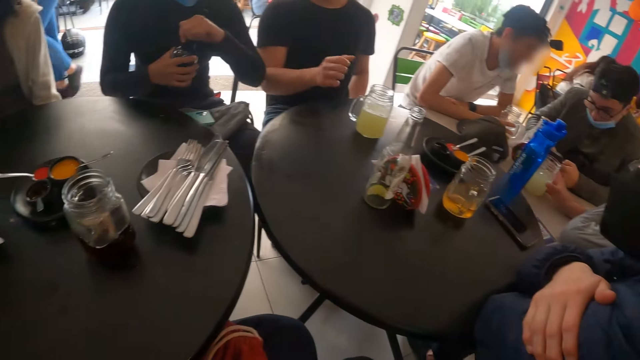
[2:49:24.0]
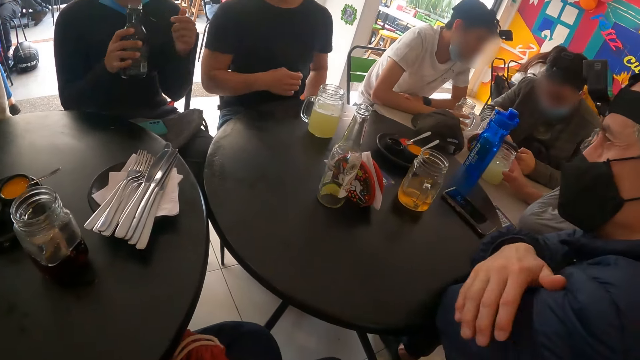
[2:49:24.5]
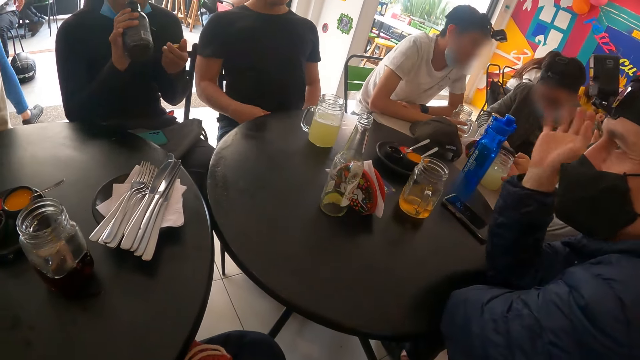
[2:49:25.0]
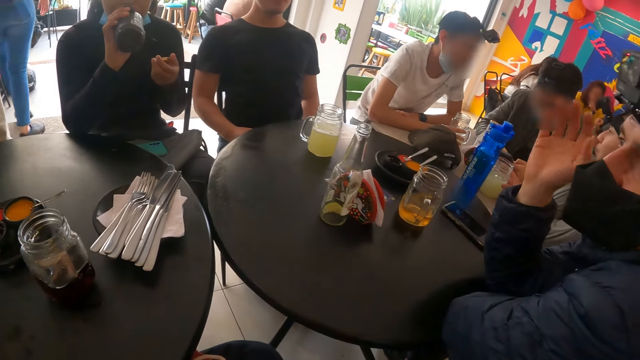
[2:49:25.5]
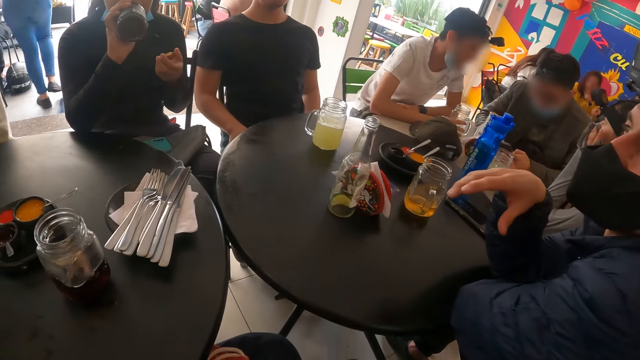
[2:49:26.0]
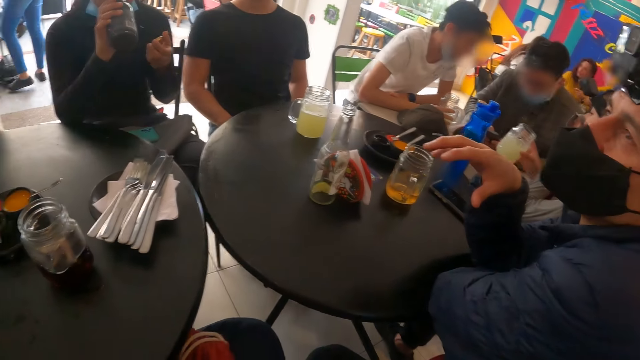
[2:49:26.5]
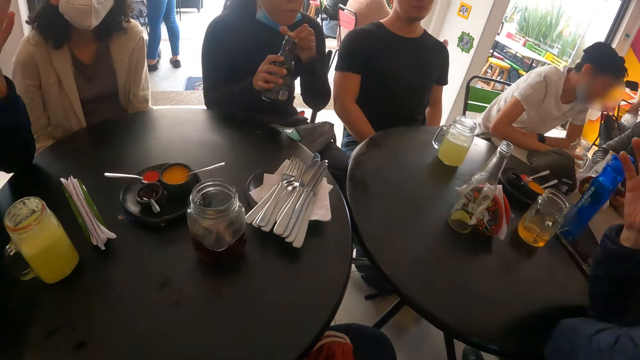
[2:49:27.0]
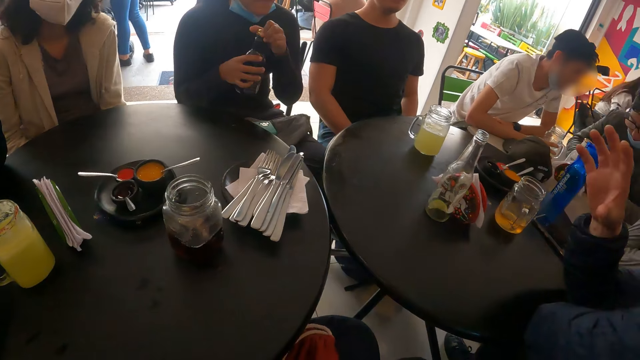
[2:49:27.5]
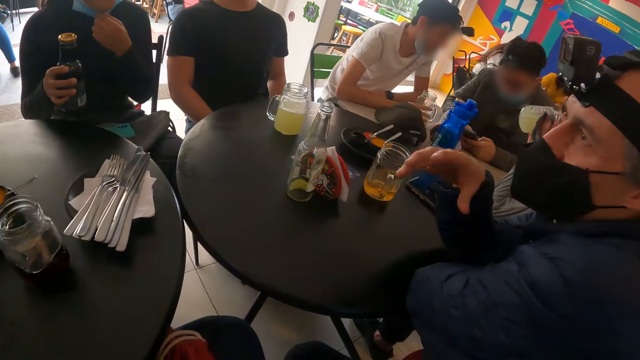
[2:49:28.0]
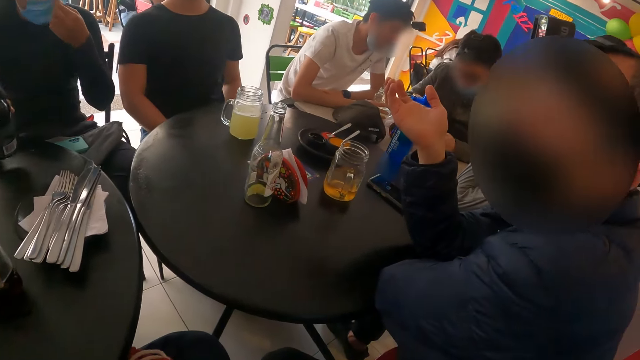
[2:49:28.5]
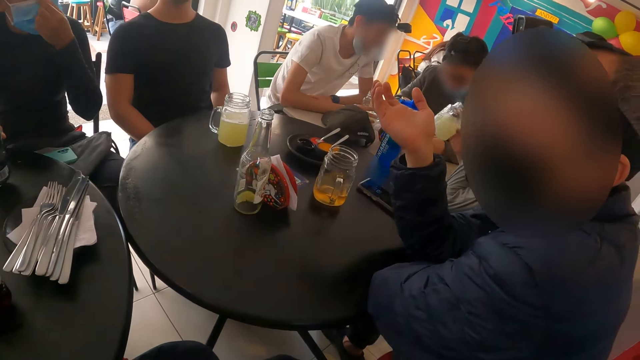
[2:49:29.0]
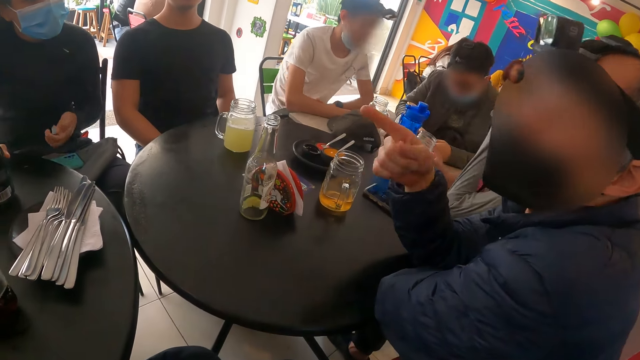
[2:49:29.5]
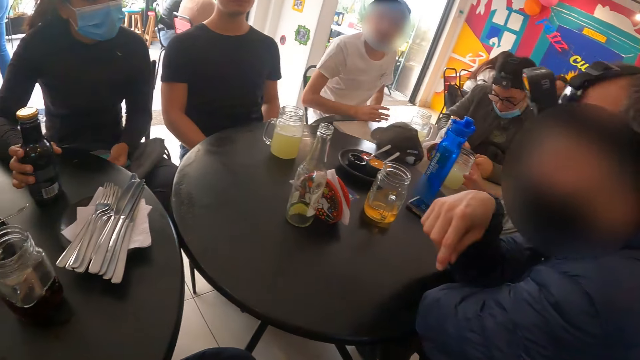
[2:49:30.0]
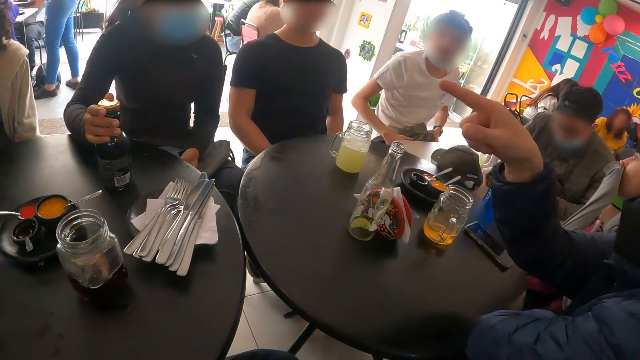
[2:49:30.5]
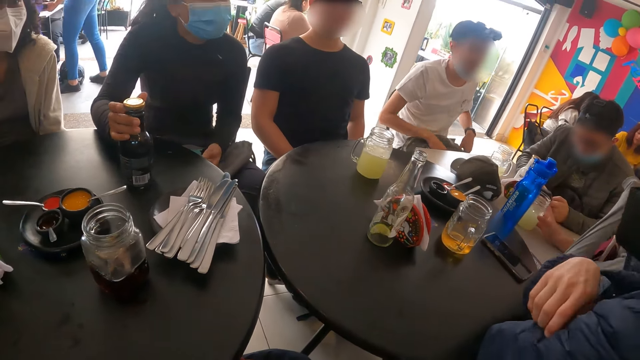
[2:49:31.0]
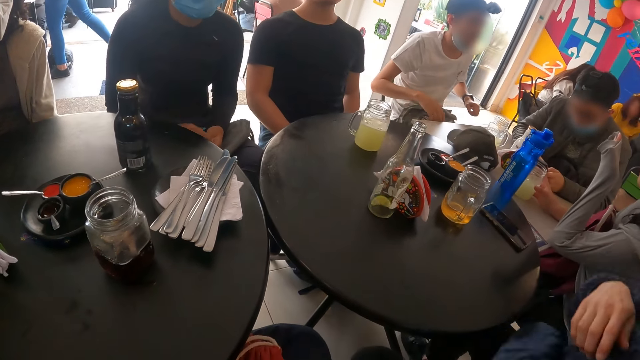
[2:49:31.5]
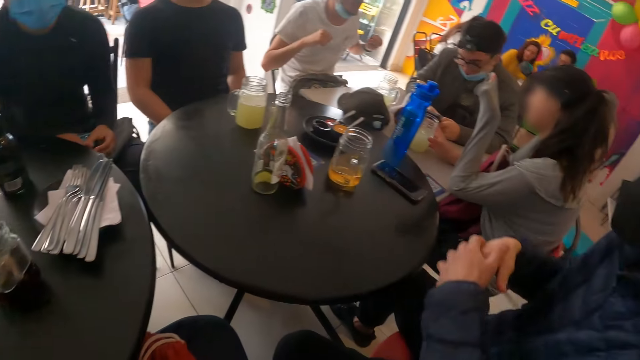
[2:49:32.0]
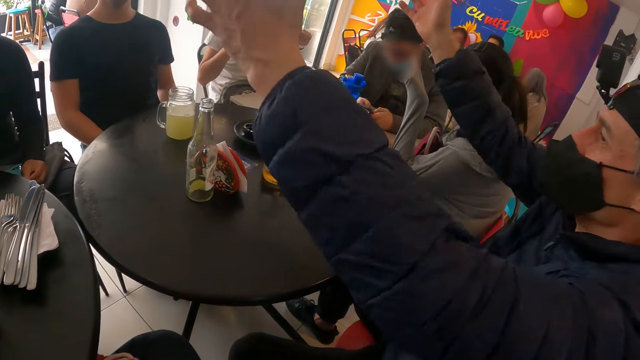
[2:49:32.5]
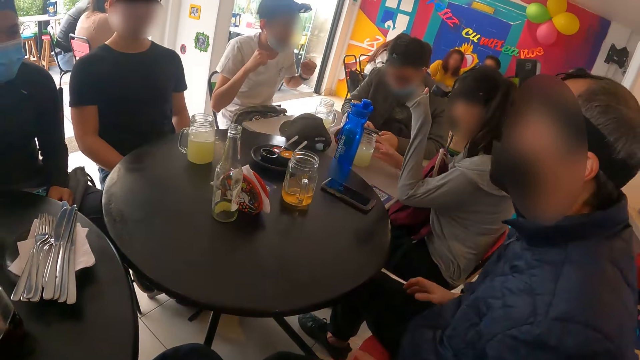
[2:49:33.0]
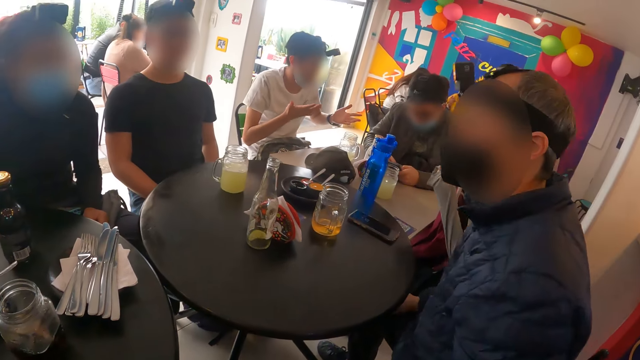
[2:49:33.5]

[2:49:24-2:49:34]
A woman opens the bottle with her left hand. A man removes his right hand from the table. The camera wearer looks around the table. The woman drinks soda from the bottle with her right hand. The woman covers the bottle with her left hand. The woman drops the bottle on the table with her right hand. A person shows hand gestures. The woman removes her right hand from the table. Another man removes both hands from the table.

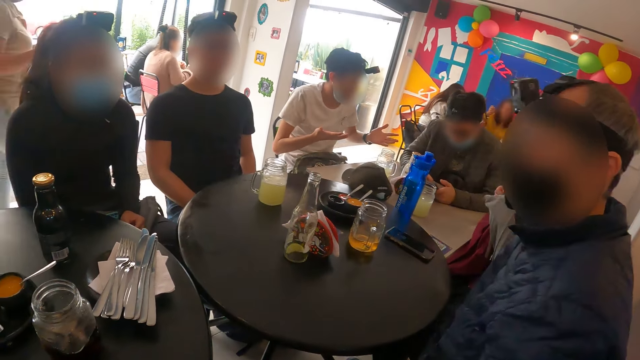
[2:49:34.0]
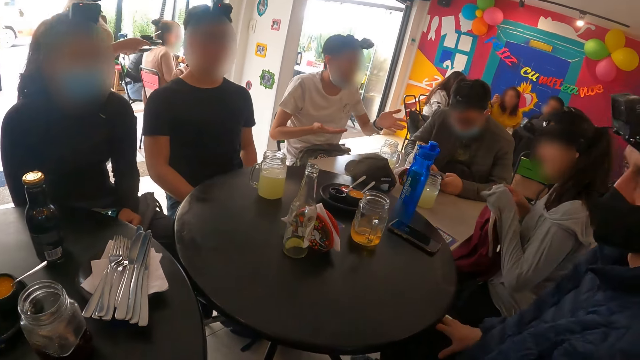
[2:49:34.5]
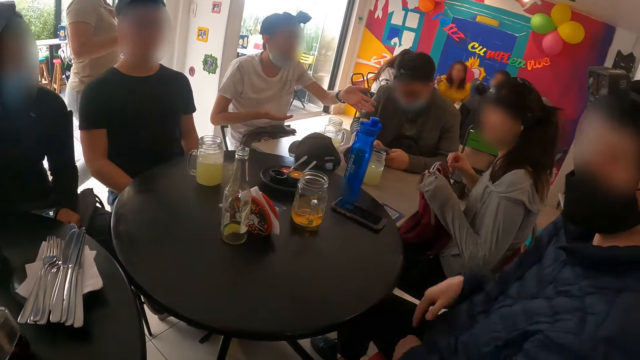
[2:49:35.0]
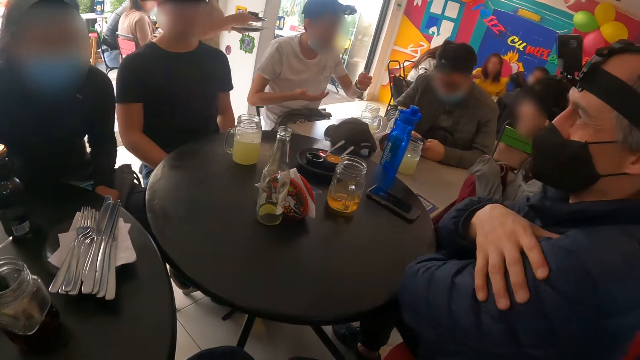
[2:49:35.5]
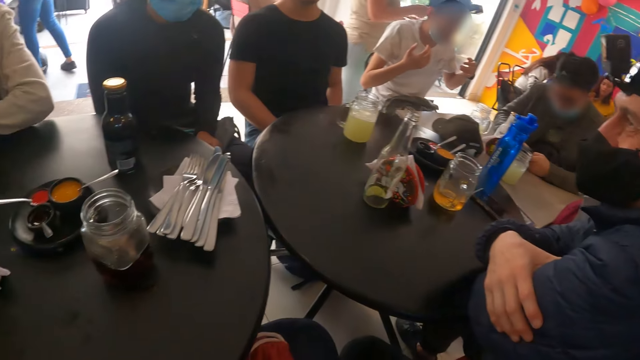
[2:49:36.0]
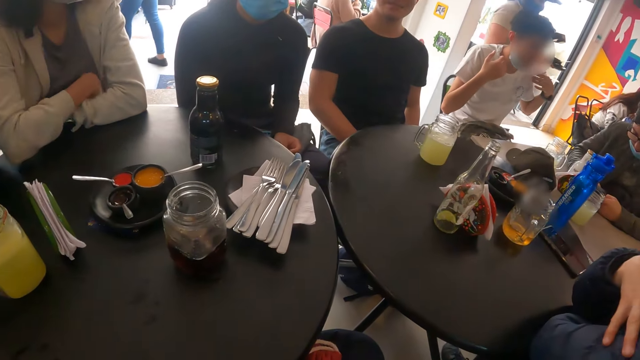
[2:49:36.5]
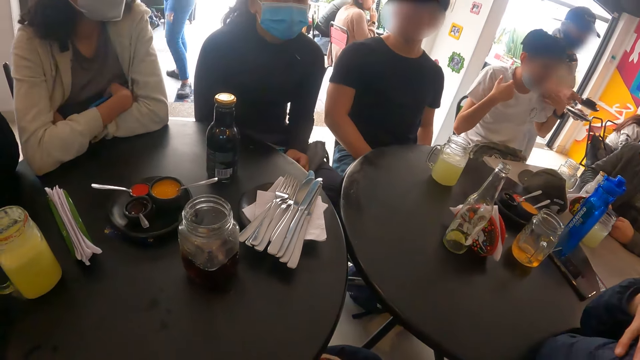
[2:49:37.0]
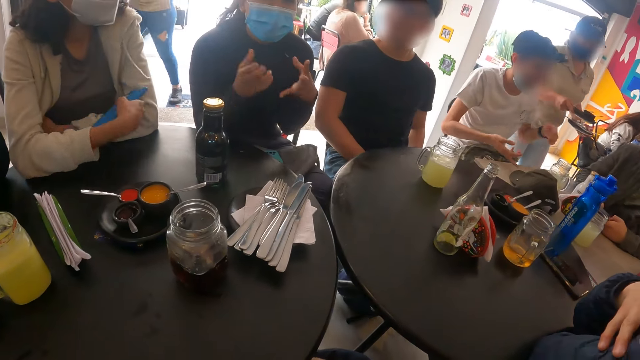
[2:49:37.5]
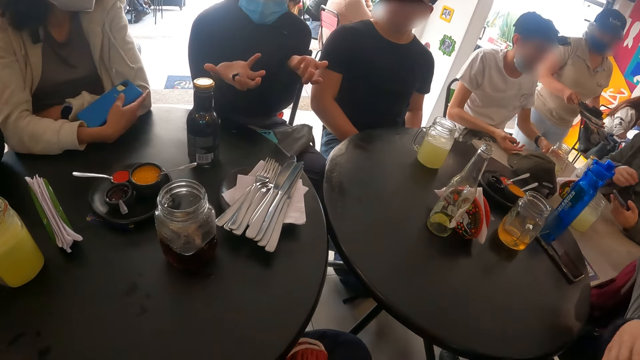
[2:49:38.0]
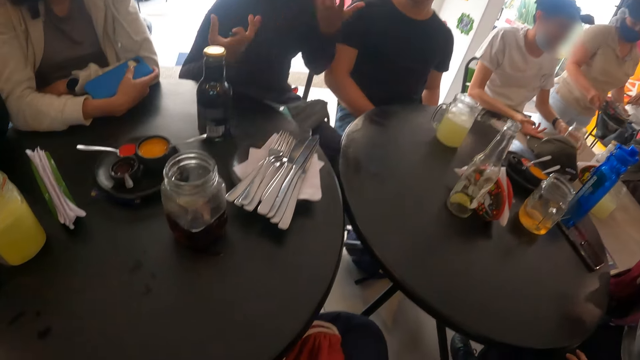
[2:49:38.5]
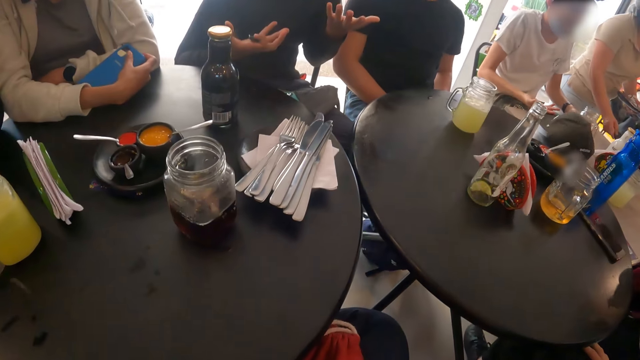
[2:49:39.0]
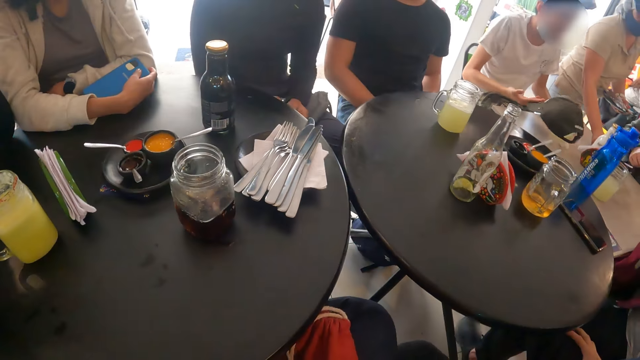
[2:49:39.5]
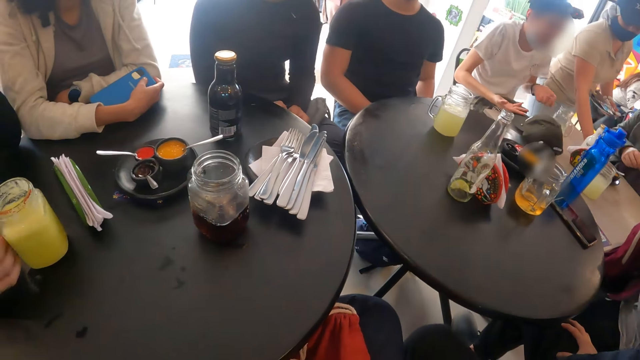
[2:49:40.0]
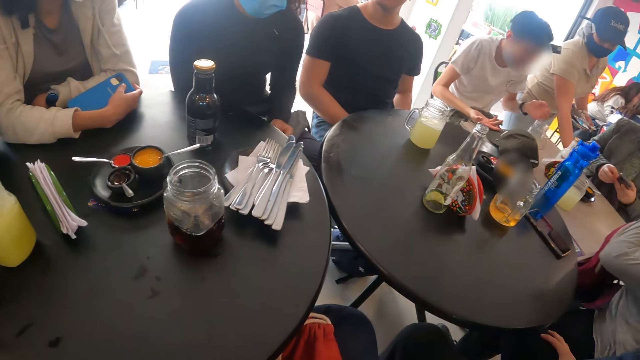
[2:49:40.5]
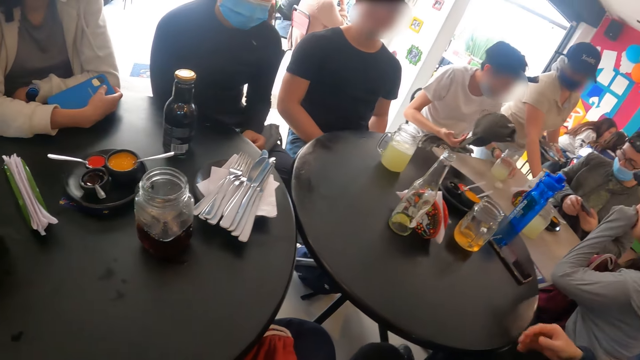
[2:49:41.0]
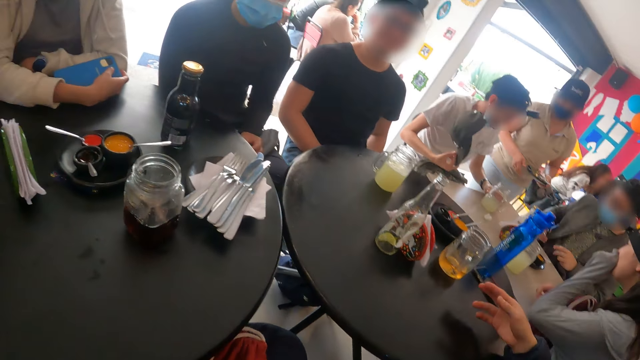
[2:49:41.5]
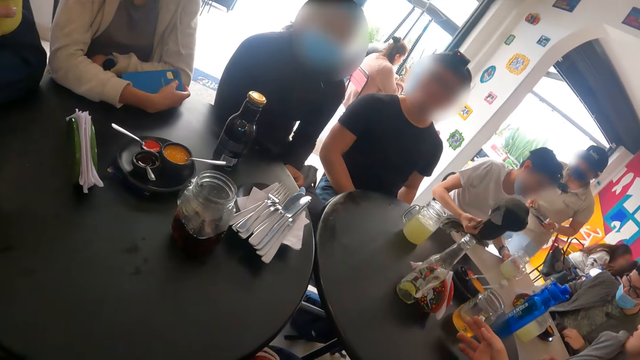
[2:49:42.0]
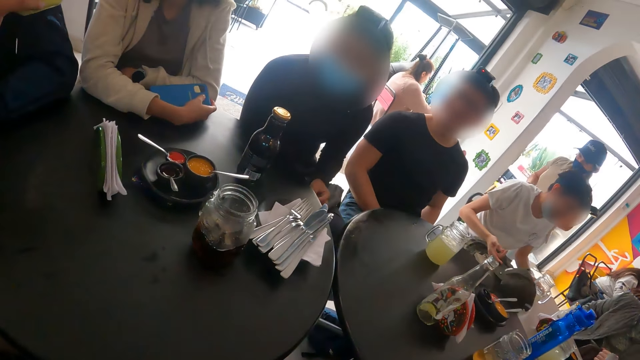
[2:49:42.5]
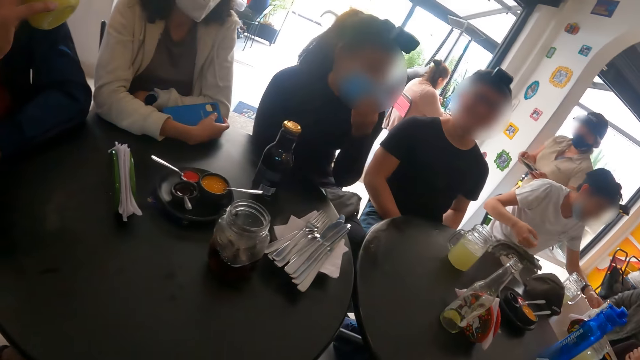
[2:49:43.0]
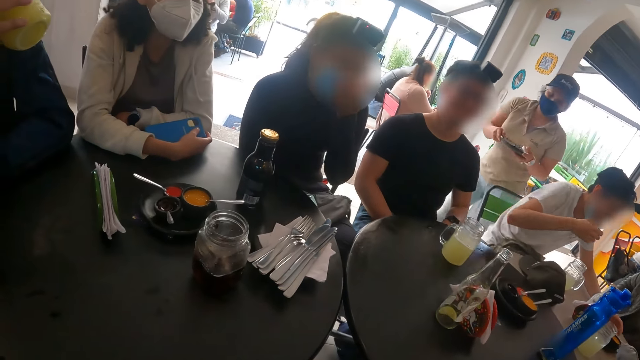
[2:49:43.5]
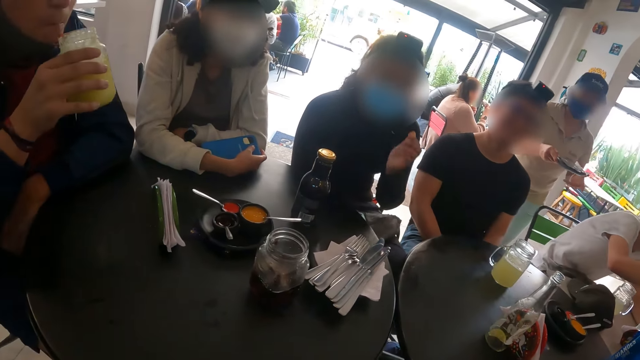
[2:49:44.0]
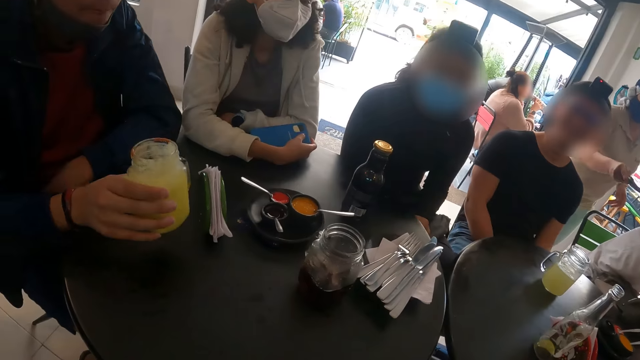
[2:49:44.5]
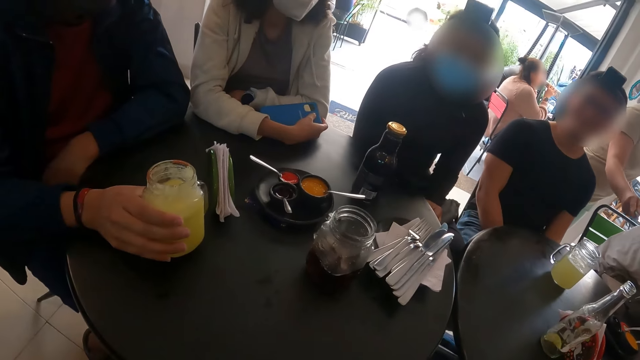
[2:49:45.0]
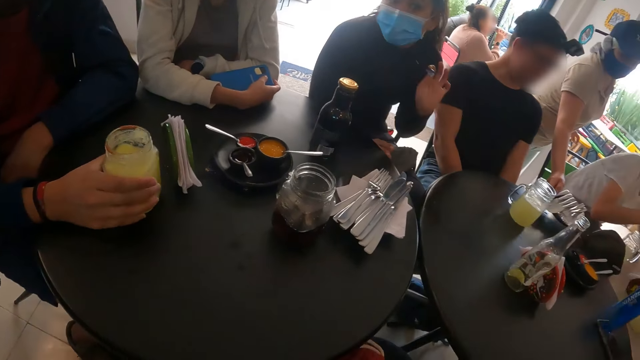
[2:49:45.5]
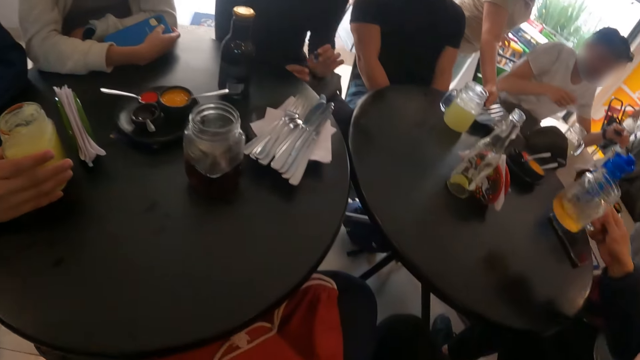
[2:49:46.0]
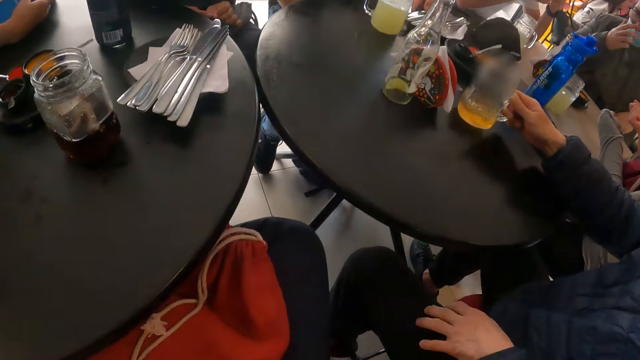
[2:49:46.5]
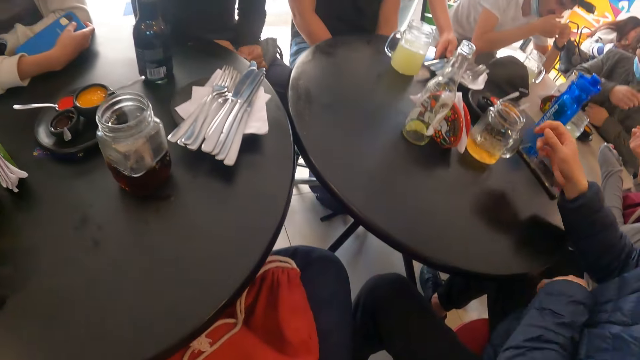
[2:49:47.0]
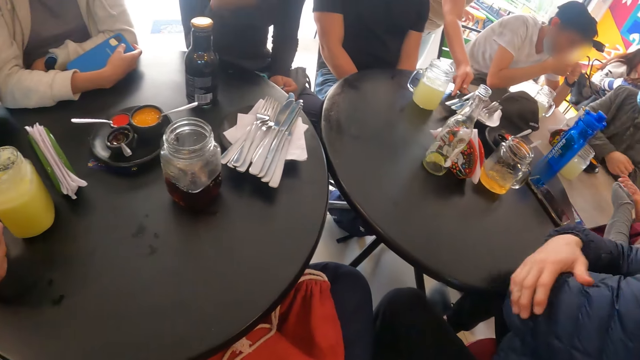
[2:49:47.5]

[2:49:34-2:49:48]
A man places both hands on the table. A person shows hand gestures. Another man picks up the cup from the table with his right hand. The other man drinks juice from the cup with his right hand. The other man drops the cup on the table with his right hand. The camera wearer looks around the table. A waiter drops a plate with cutleries on the table with her right hand. The first man drops the cup on the table with his right hand and places both hands on the table.
